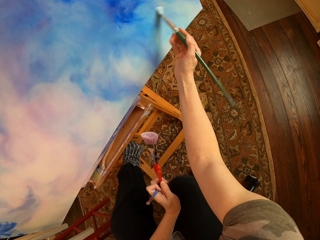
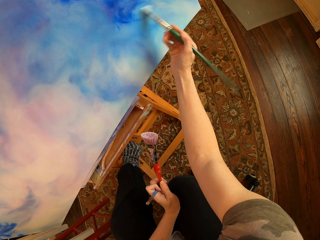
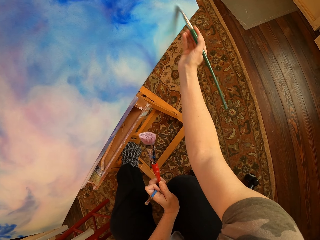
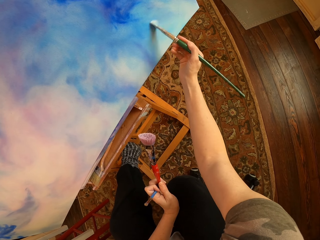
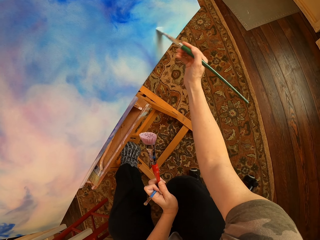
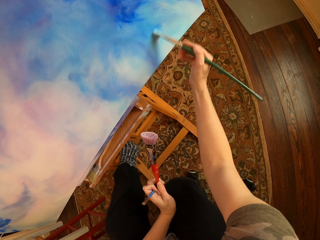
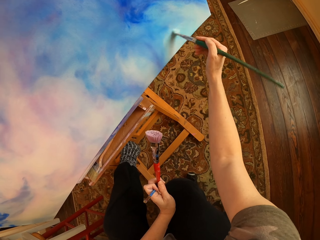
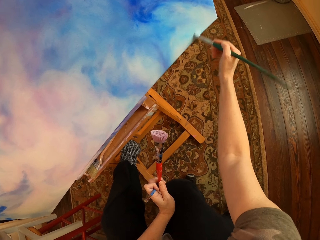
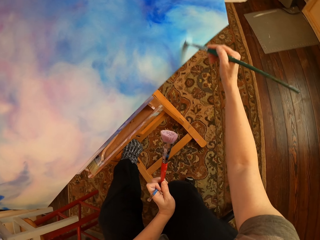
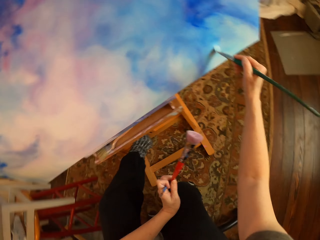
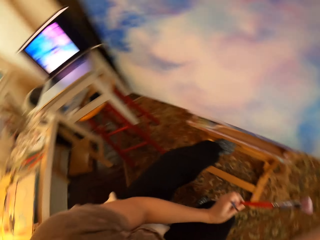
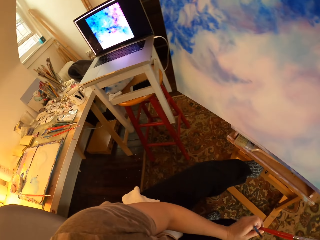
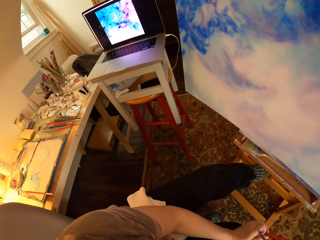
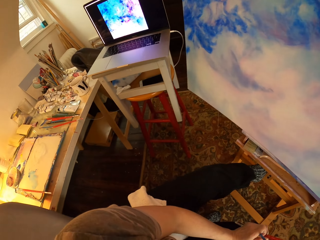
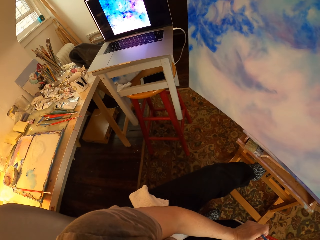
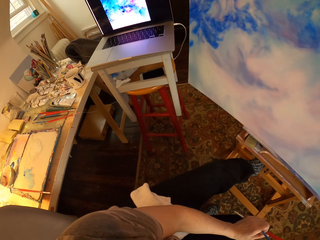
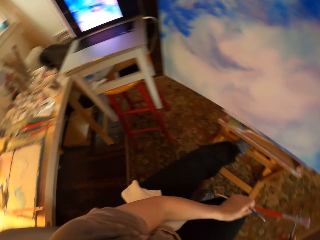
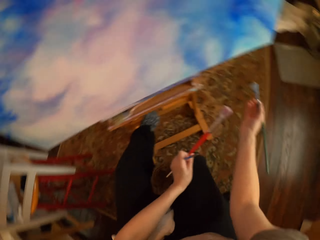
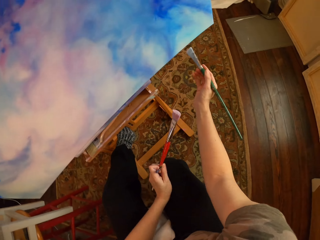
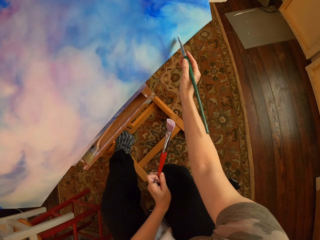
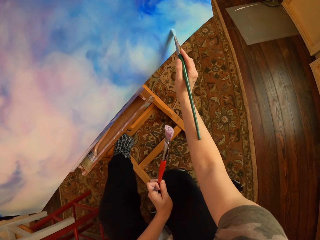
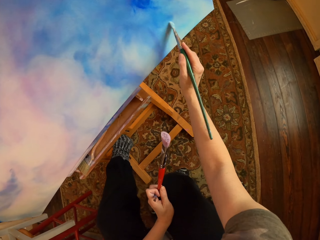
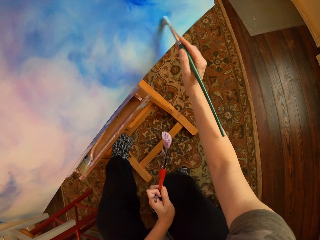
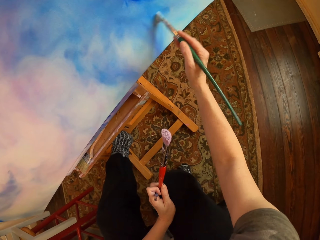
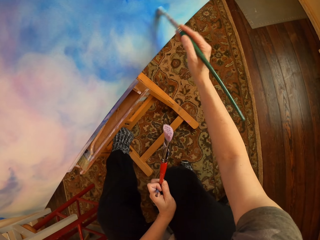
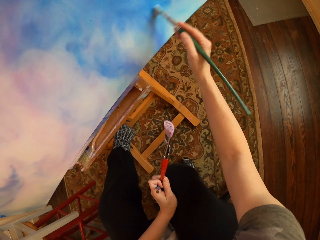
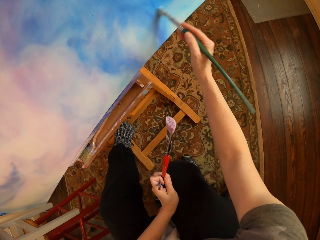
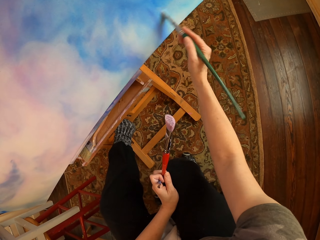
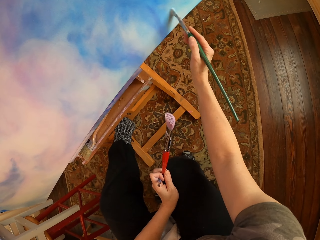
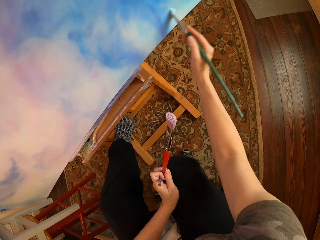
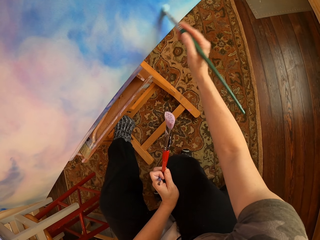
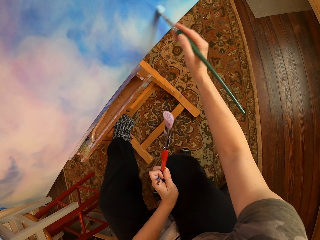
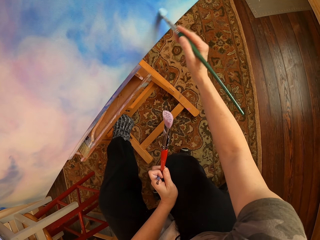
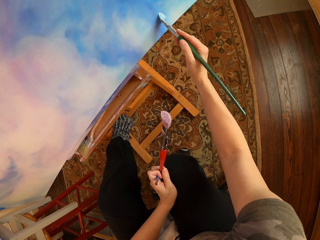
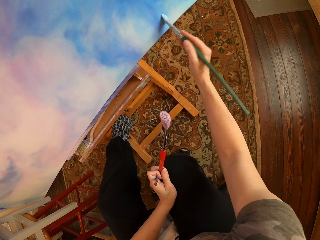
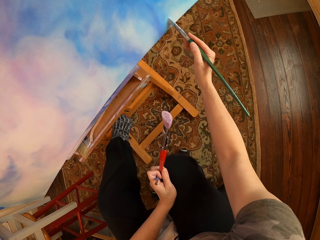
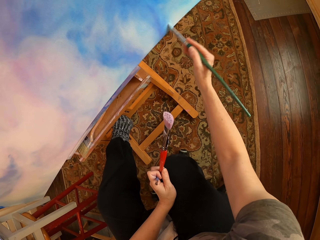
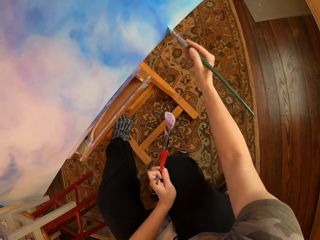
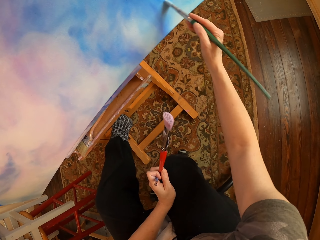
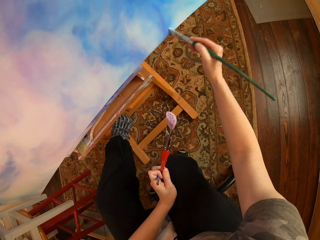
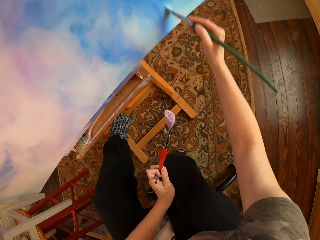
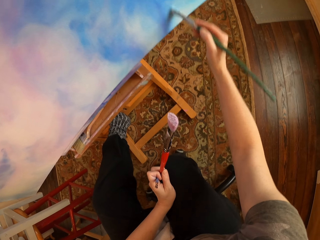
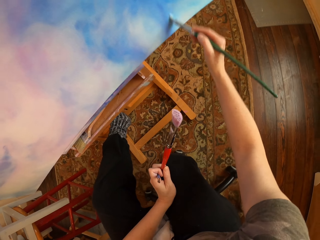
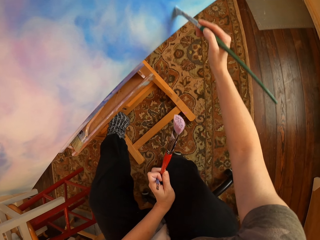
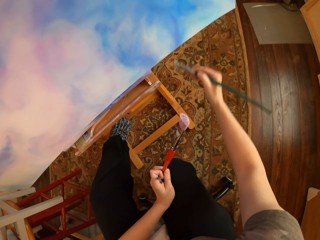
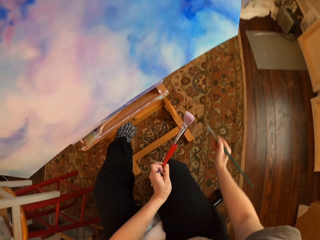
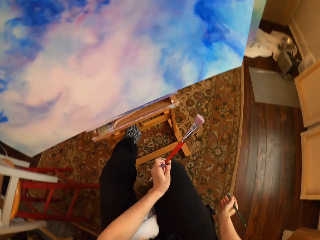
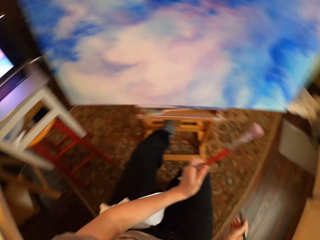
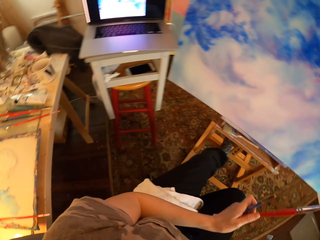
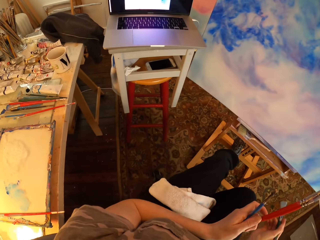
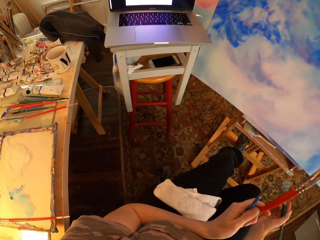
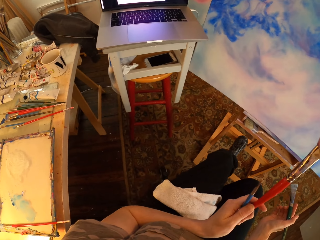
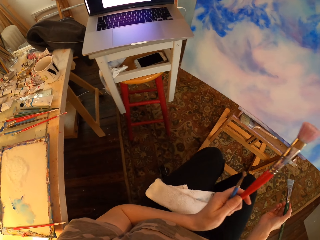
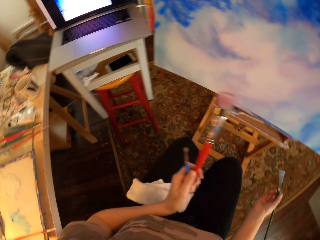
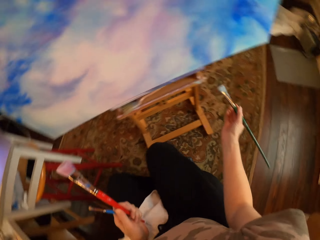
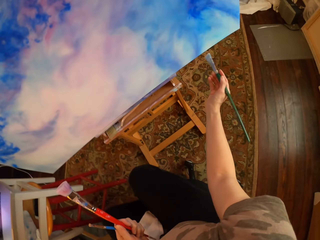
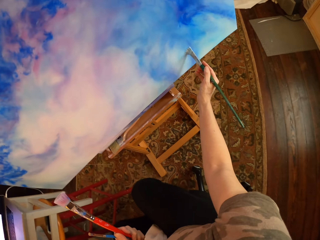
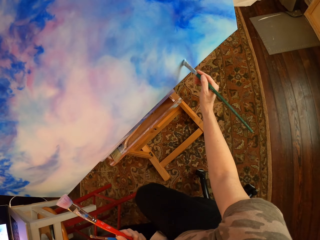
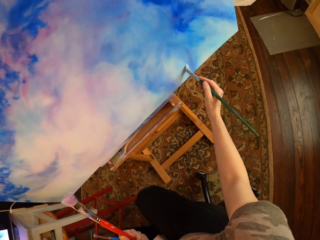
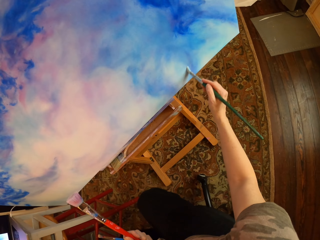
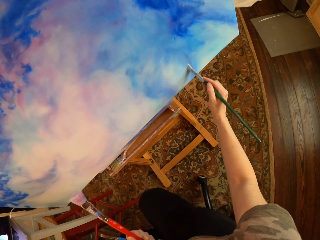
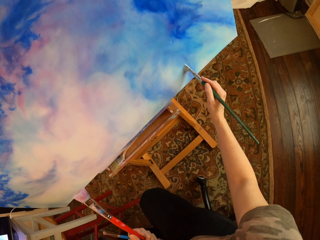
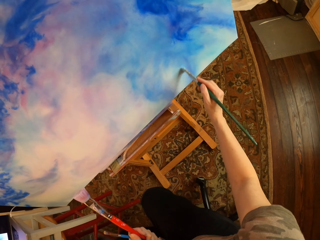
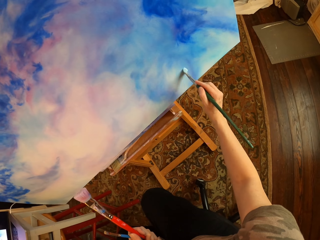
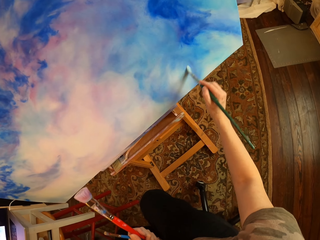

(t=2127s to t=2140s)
The camera wearer holds art brushes and stares at the laptop. They paint on a canvas with an art brush and hold the art brushes. They paint on the palette. They hold the art brushes again and stare at the laptop. They paint on the canvas with the art brush and hold the art brushes.

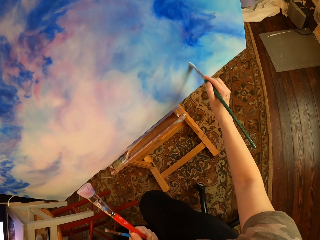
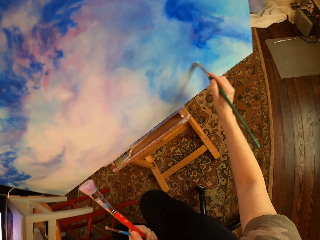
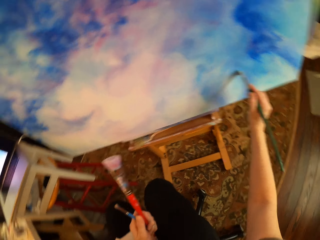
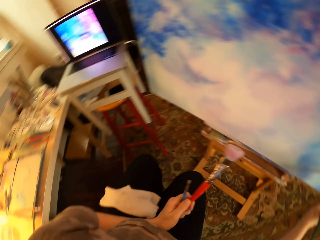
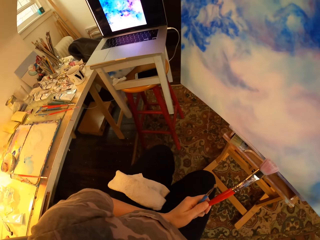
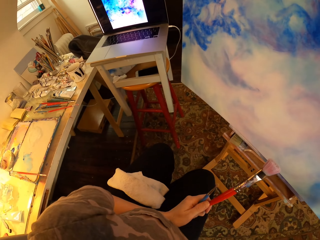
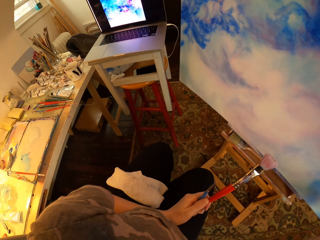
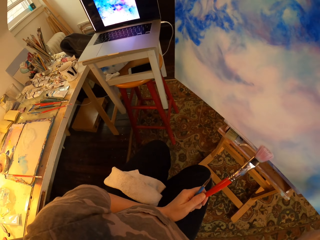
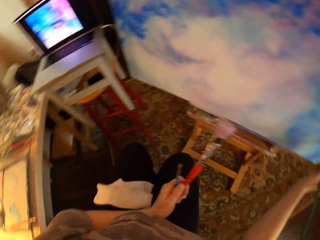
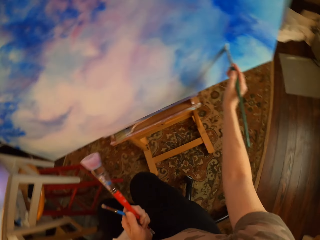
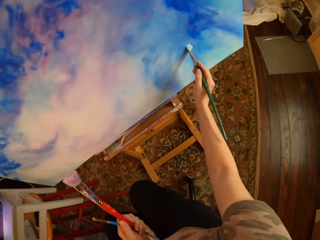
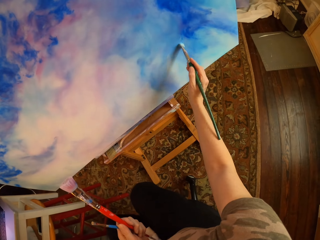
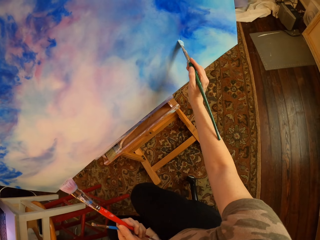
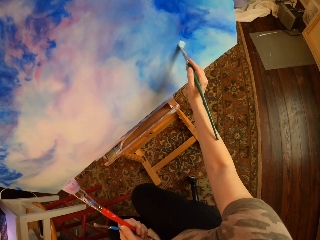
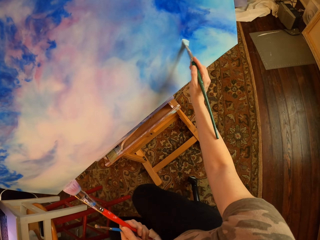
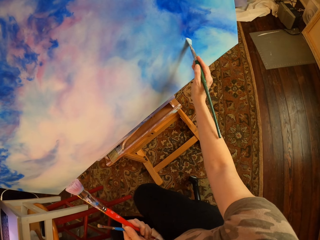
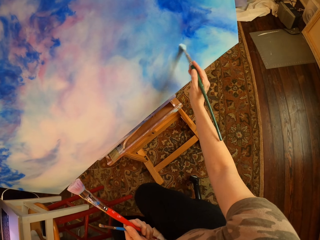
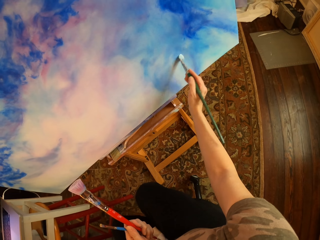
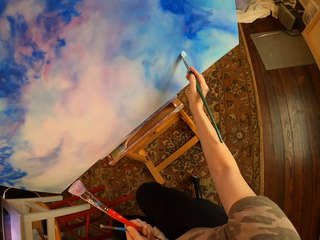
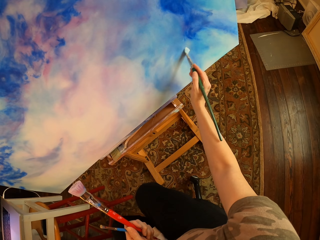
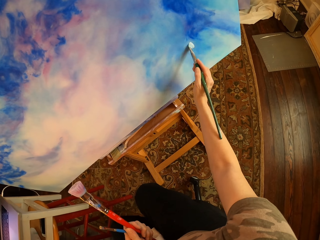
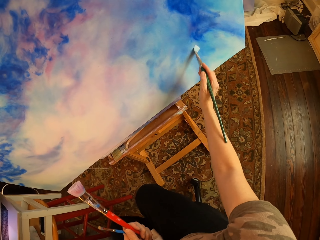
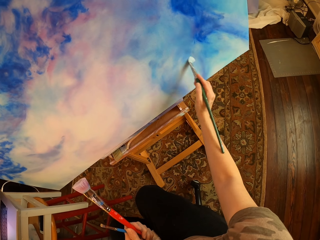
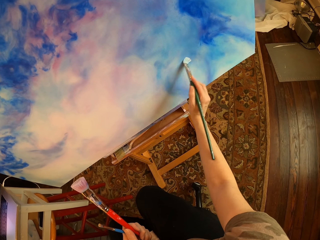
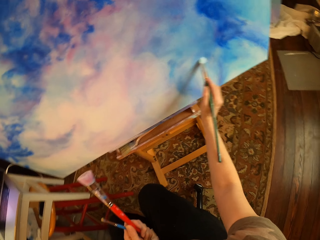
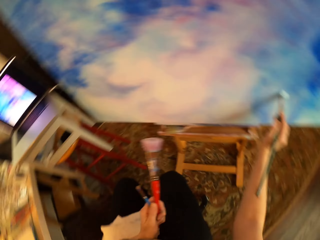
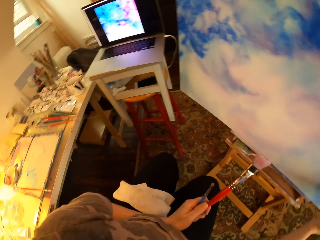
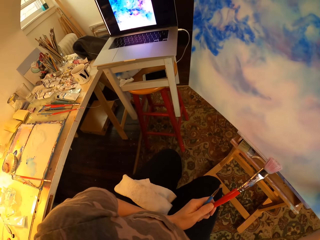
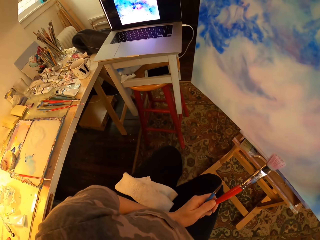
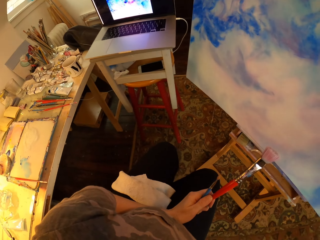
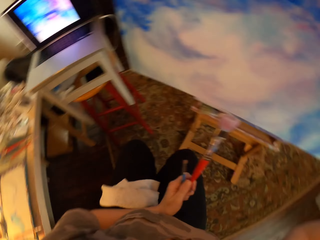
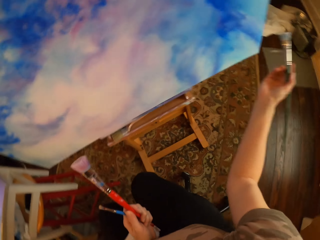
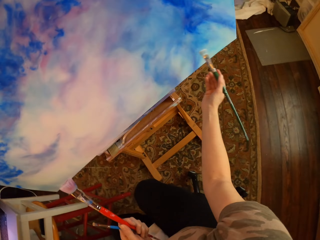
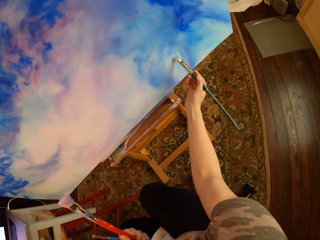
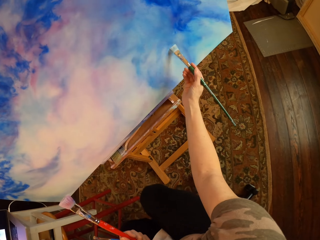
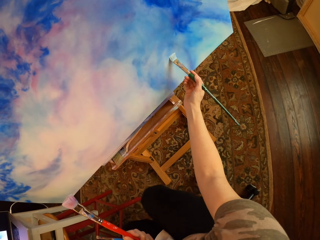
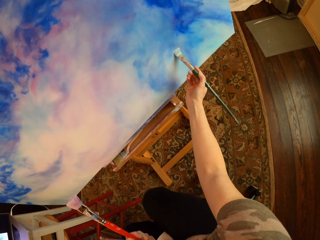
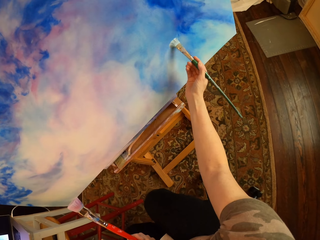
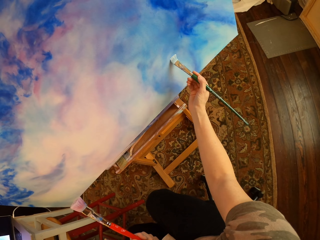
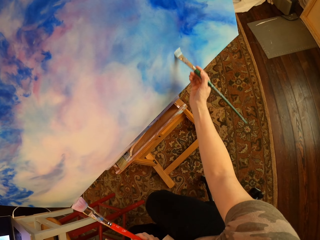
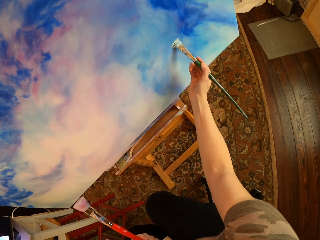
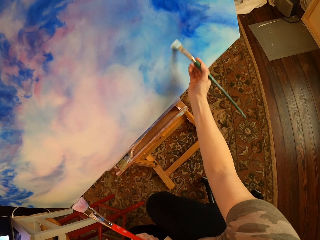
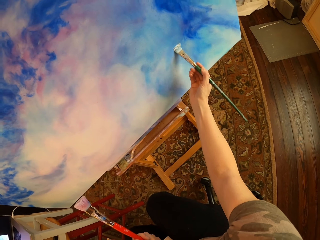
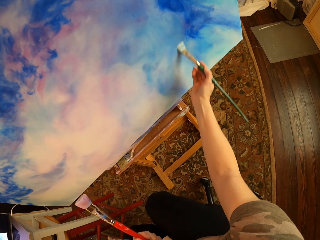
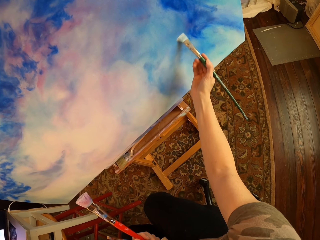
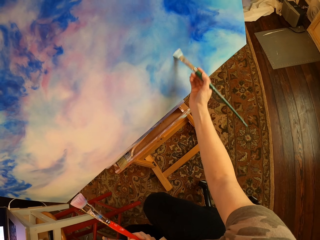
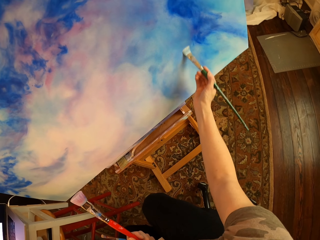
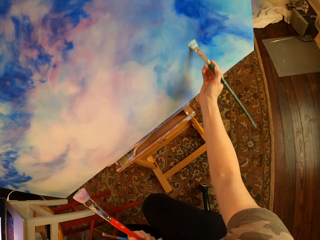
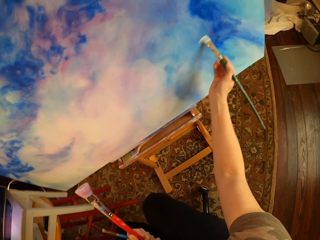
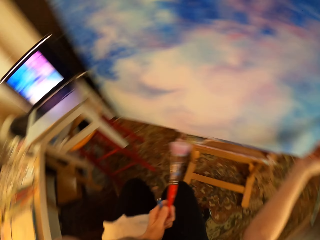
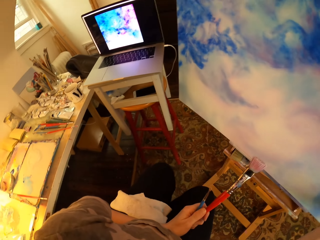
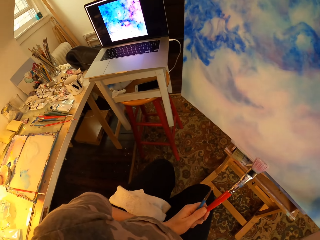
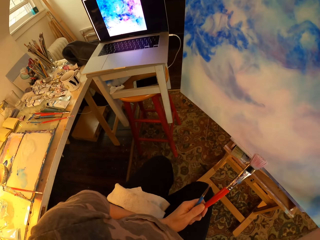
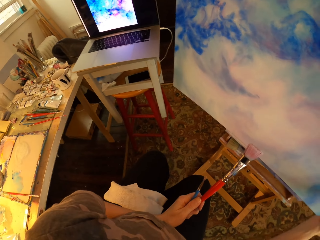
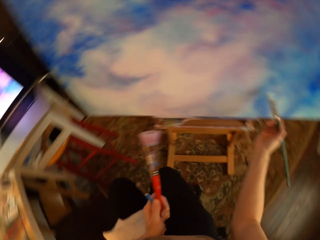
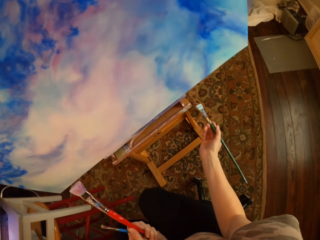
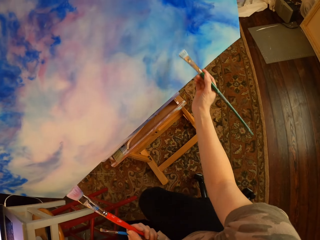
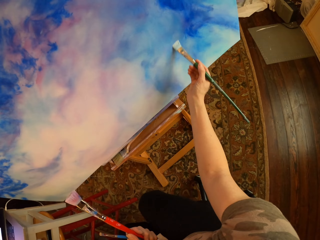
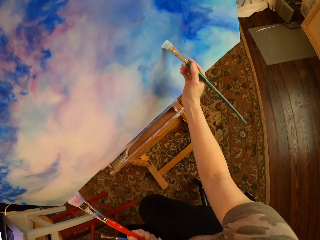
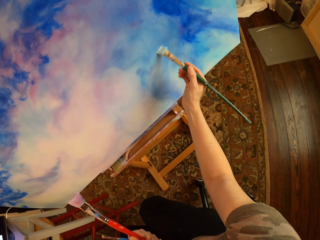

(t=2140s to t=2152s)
The camera wearer holds art brushes and stares at the laptop. They paint on a canvas with an art brush and hold the art brushes. They paint on the palette. They hold the art brushes again and stare at the laptop. They paint on the canvas with the art brush and hold the art brushes. They paint on the palette. They hold the art brushes again and stare at the laptop. They paint on the canvas with the art brush and hold the art brushes.
